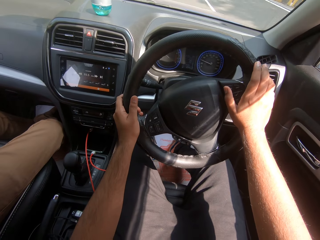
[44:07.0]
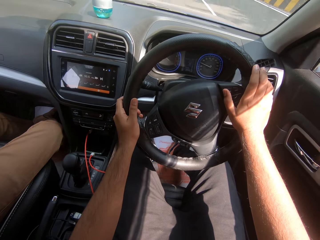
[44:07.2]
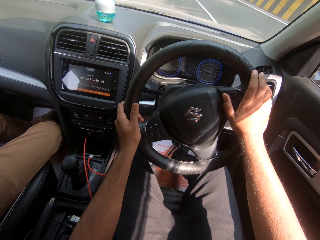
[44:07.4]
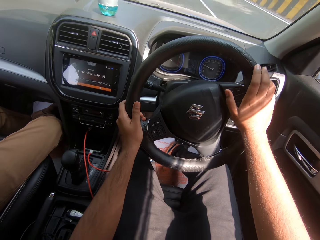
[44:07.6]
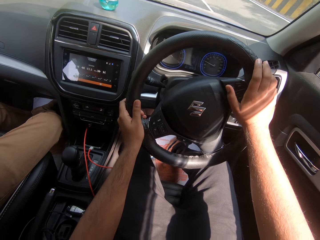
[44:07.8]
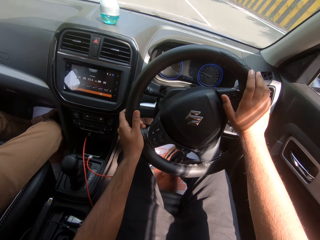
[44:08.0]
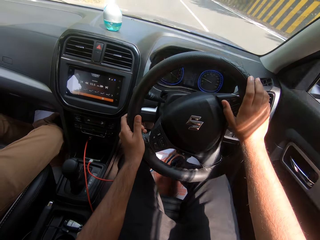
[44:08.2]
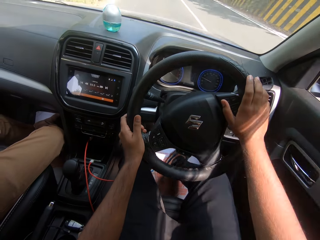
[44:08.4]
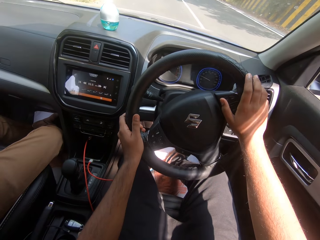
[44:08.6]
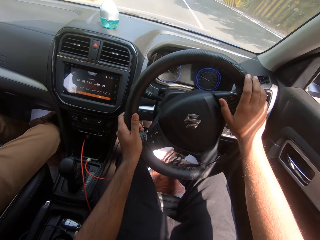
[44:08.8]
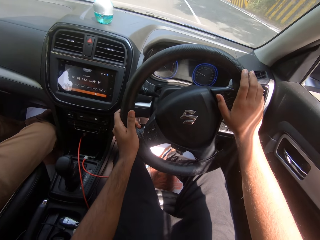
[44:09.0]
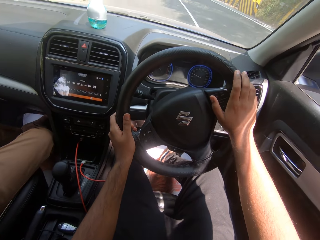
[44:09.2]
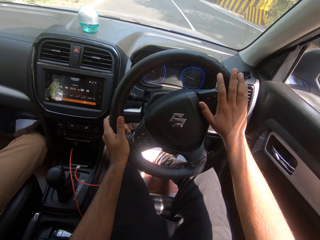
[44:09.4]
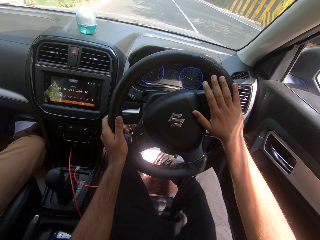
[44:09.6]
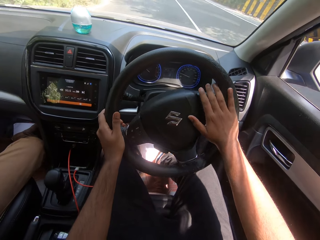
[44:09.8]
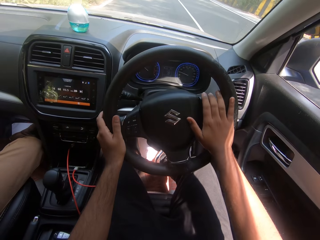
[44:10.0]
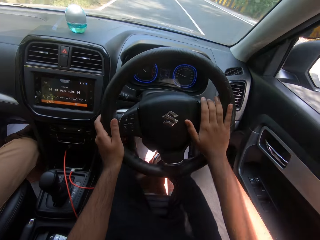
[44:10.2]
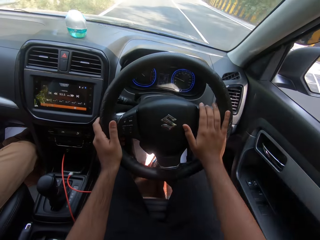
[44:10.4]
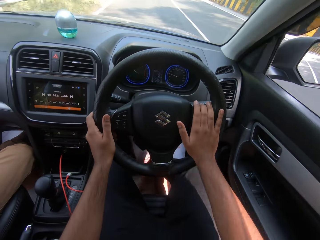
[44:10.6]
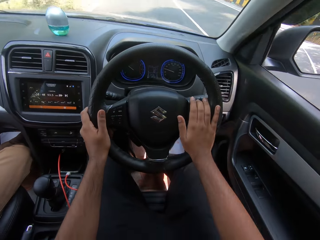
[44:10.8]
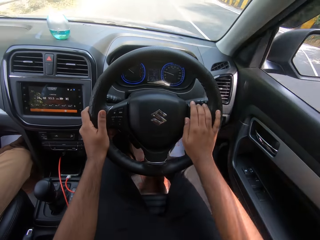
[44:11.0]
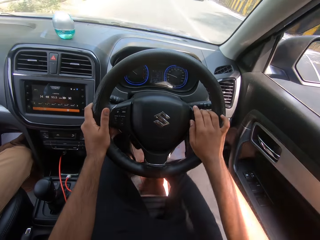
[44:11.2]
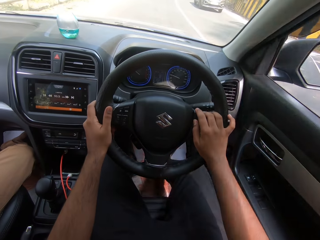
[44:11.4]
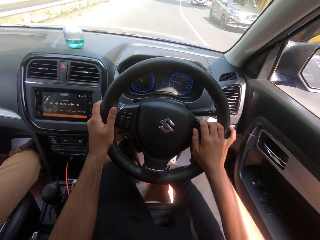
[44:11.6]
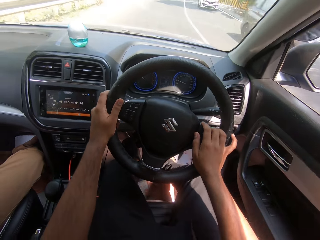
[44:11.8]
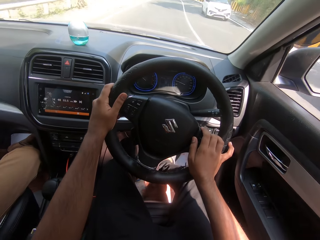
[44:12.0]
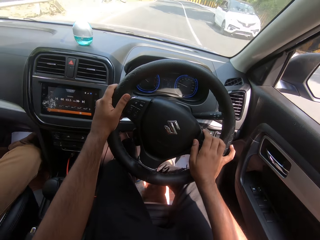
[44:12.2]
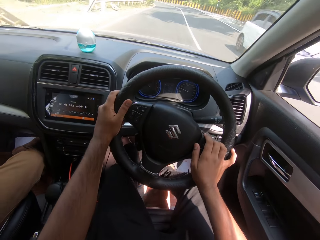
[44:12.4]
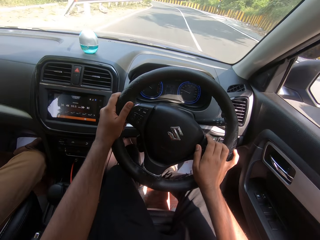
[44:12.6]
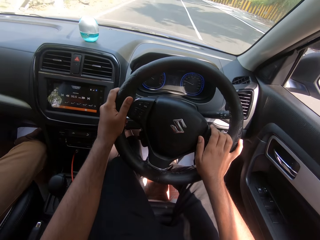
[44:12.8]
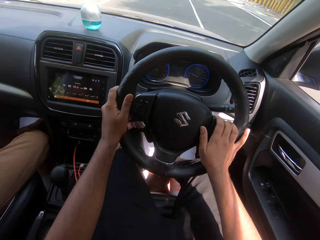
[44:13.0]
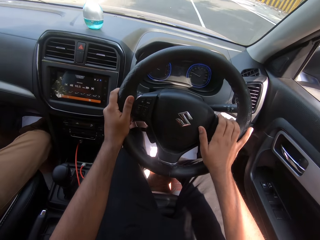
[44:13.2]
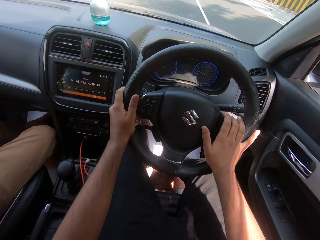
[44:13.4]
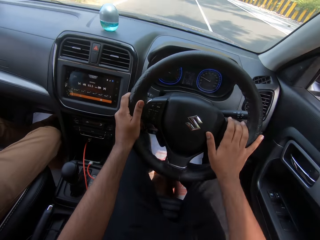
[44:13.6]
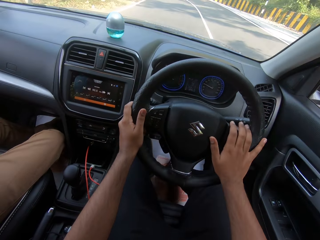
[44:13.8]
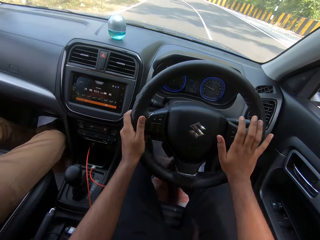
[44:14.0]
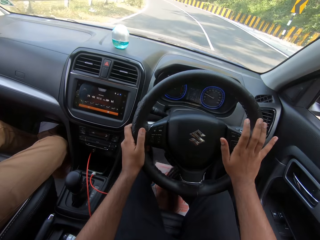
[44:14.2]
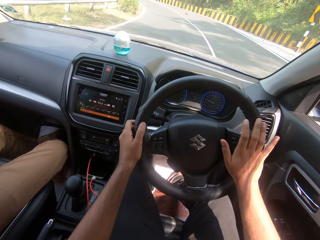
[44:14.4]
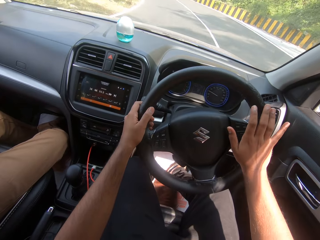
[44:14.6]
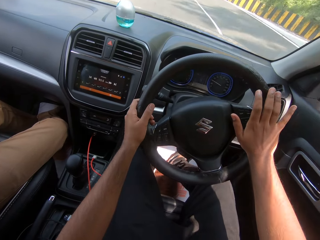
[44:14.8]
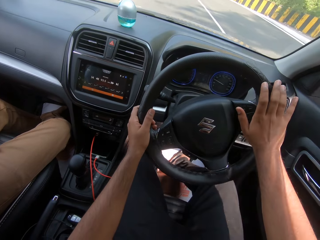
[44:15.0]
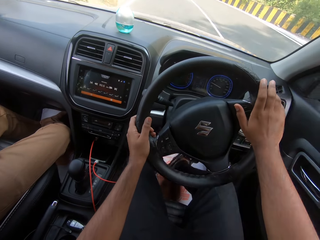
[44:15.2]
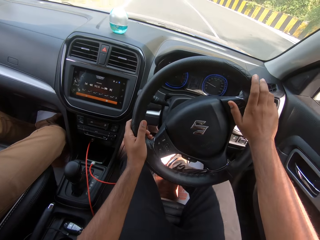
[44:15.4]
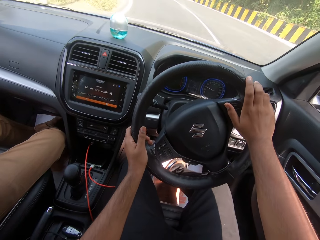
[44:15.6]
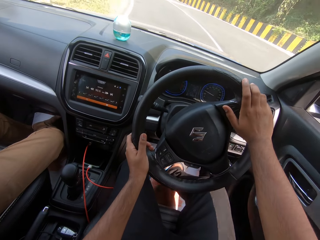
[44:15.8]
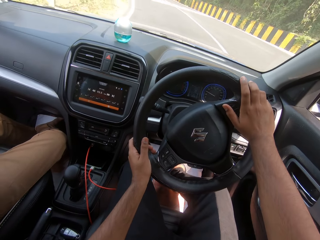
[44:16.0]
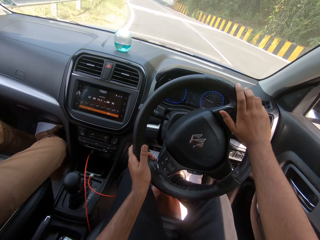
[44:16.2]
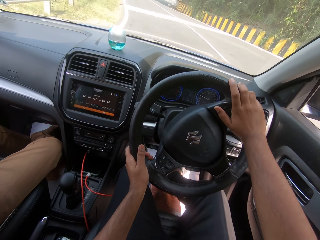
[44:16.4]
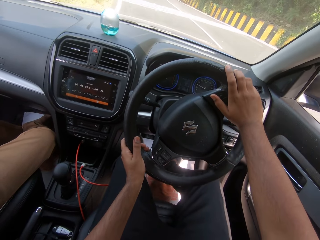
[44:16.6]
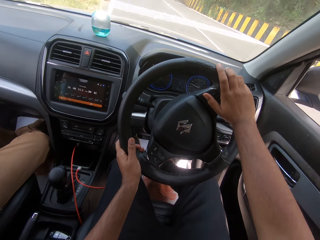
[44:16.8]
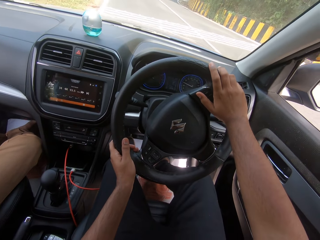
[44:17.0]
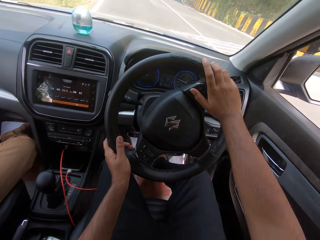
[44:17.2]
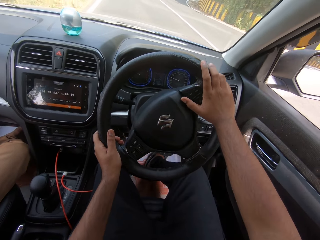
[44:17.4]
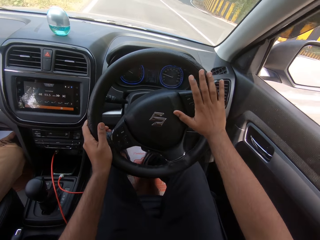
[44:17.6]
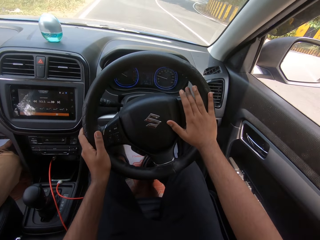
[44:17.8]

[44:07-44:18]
A black car drives past the camera wearer. A white car drives past the camera wearer.

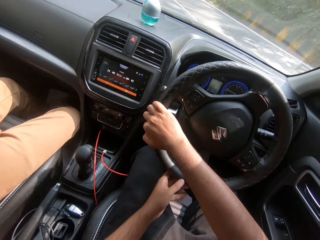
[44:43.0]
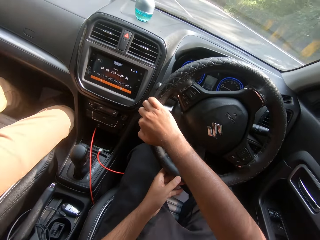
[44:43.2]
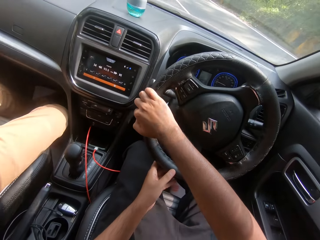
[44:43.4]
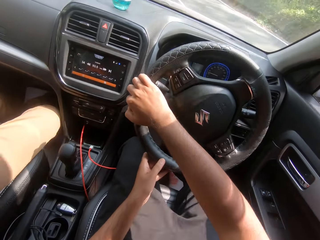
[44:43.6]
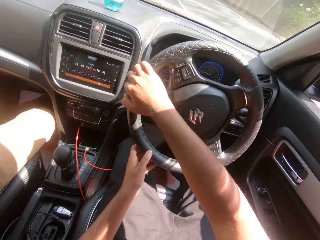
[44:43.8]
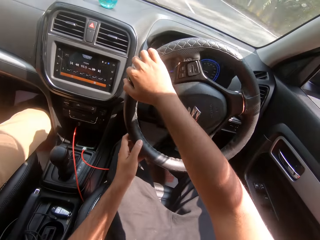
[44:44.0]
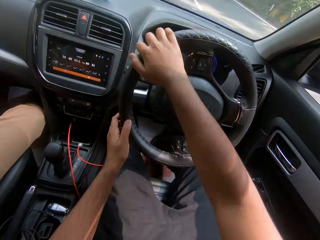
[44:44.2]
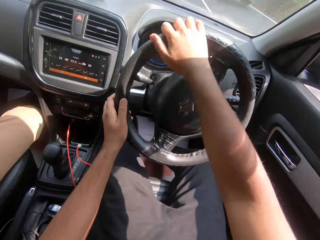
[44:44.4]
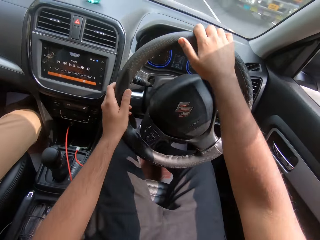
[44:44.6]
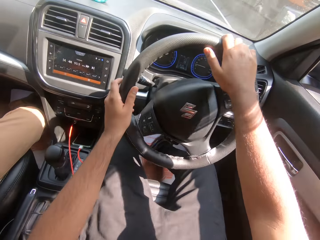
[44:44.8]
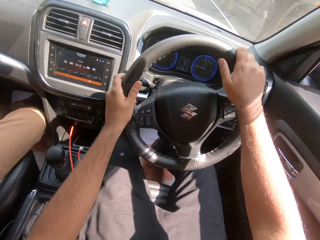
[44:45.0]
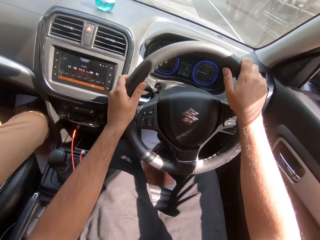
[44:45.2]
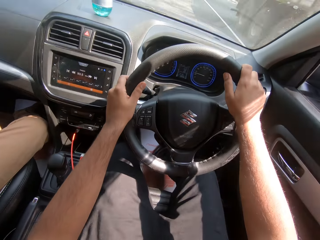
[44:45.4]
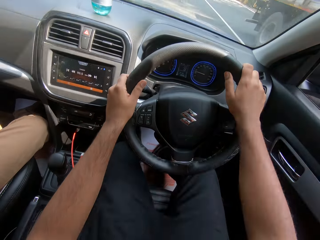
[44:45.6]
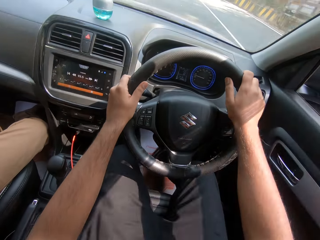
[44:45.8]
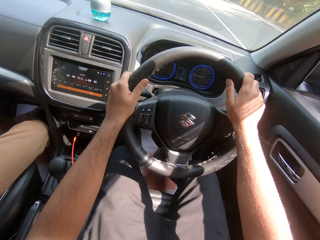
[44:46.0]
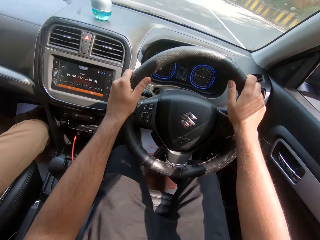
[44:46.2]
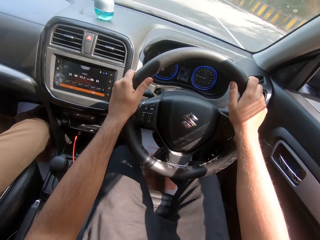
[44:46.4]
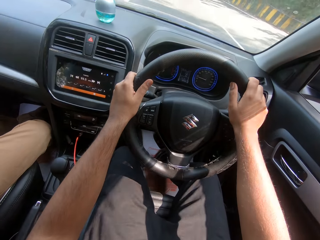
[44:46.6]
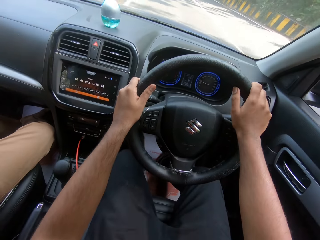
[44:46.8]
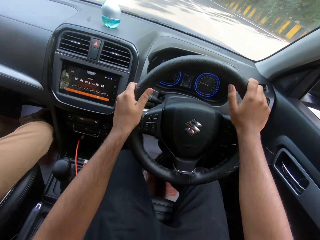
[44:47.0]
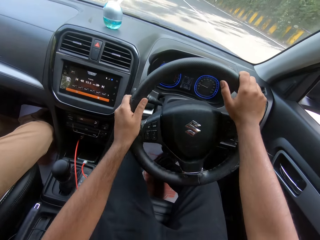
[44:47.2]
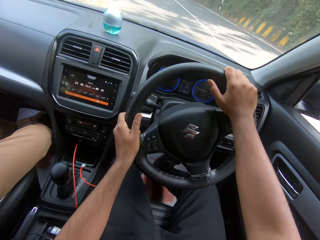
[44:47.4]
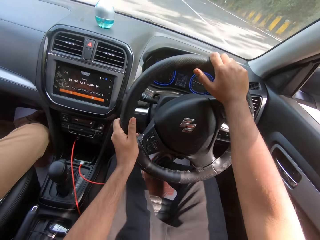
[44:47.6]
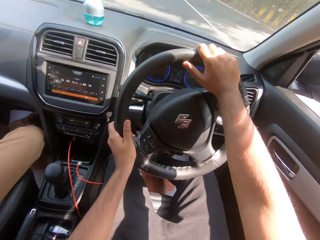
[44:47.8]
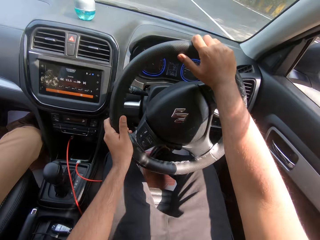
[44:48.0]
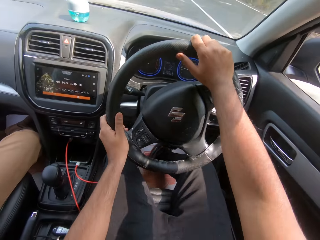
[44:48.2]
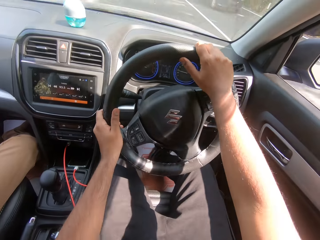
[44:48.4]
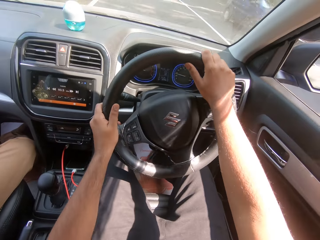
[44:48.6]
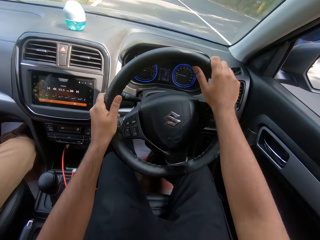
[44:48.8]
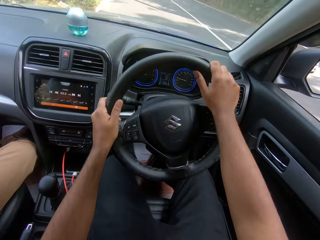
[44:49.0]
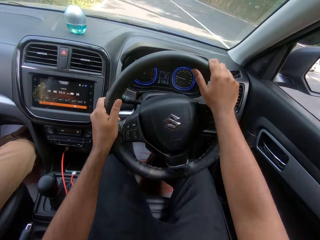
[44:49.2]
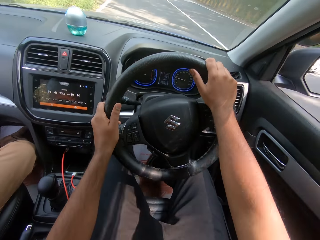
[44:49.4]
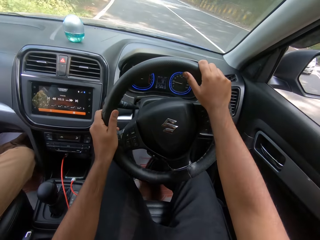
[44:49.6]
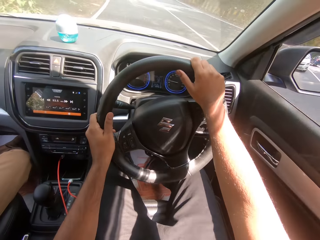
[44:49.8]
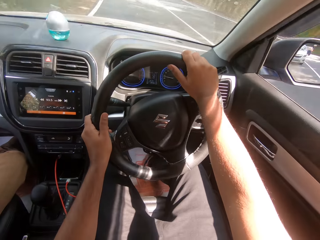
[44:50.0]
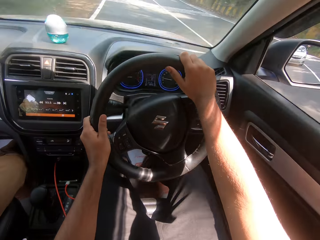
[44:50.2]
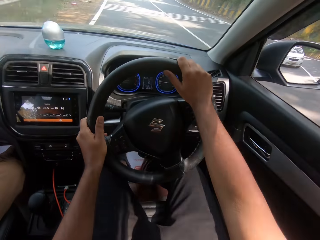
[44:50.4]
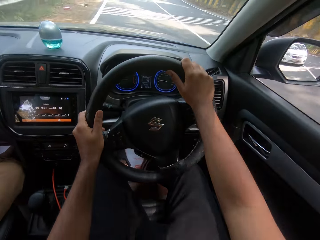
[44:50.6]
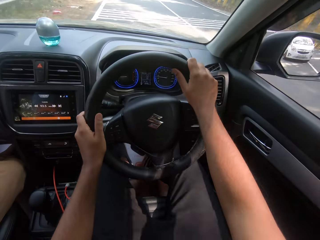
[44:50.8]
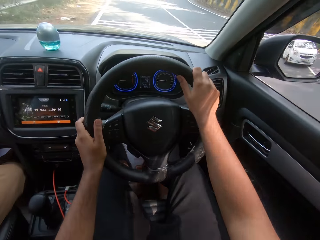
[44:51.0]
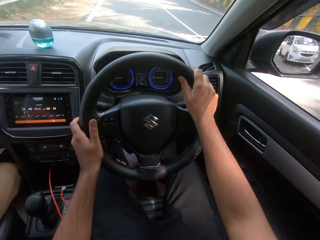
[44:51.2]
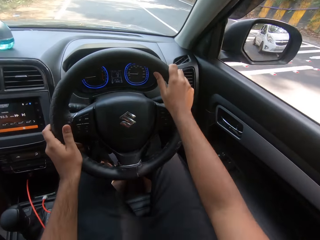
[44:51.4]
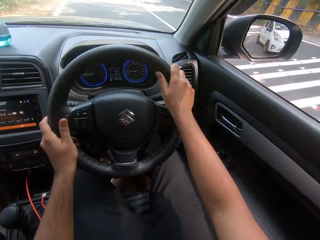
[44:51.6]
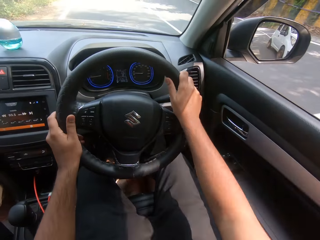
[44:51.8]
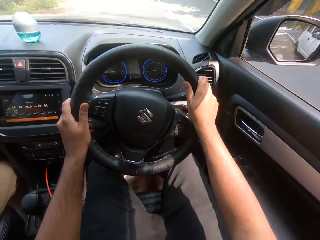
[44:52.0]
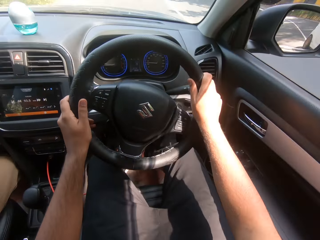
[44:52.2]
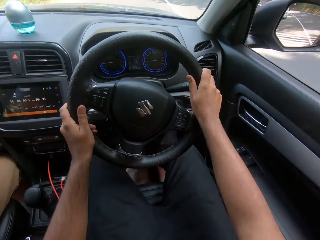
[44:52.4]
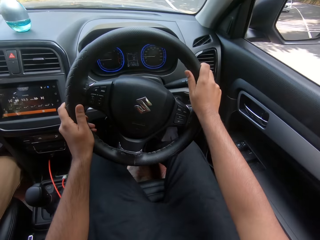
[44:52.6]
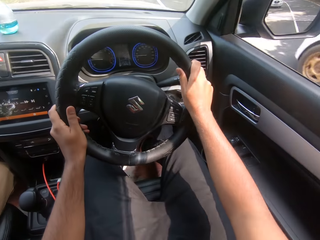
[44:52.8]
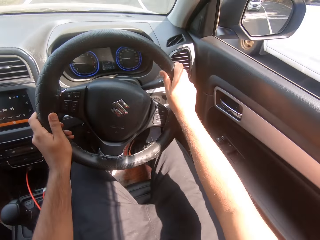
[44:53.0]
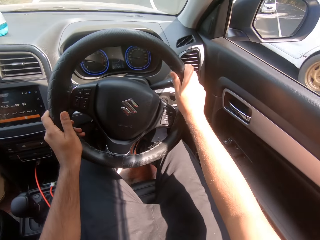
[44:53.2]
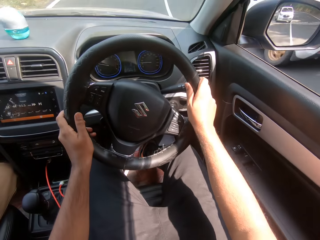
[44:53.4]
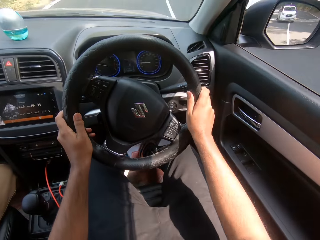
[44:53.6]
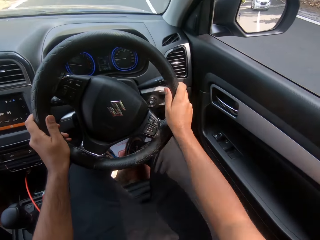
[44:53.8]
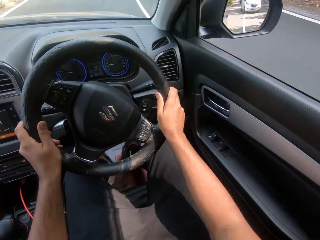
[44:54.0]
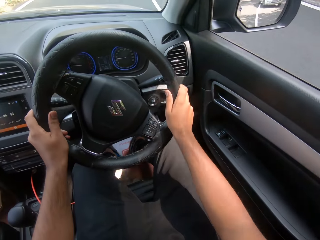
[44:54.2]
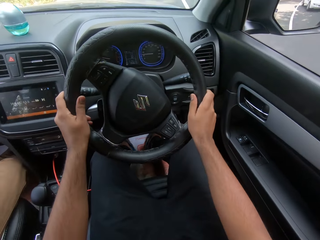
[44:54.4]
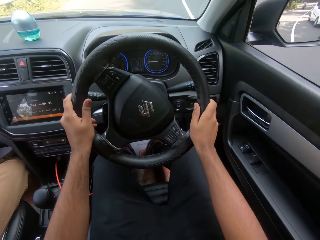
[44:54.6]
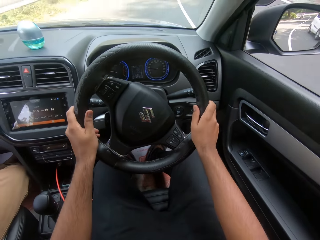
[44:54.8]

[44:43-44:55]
A truck drives past the camera wearer. A blue car drives past the camera wearer. A white car drives past the camera wearer.
